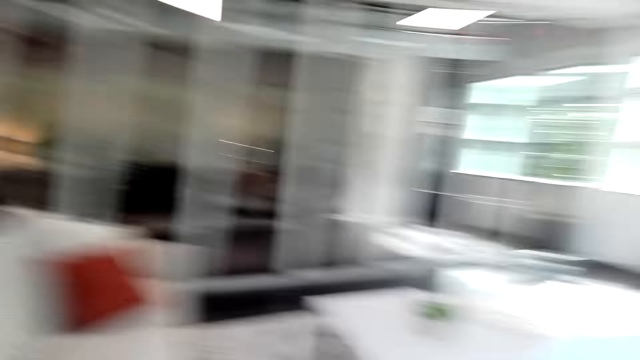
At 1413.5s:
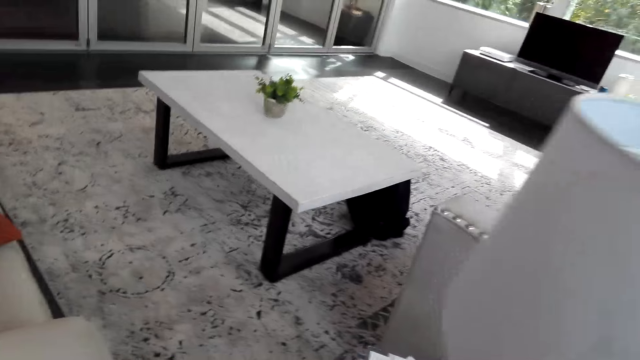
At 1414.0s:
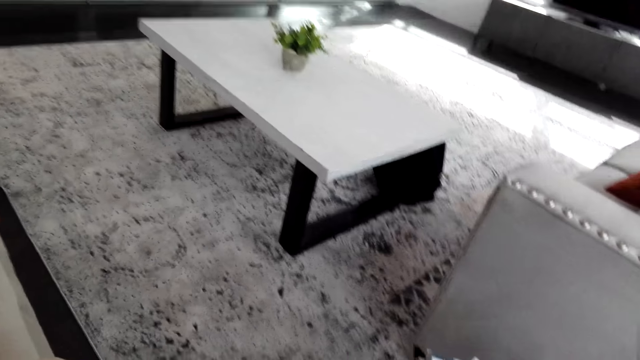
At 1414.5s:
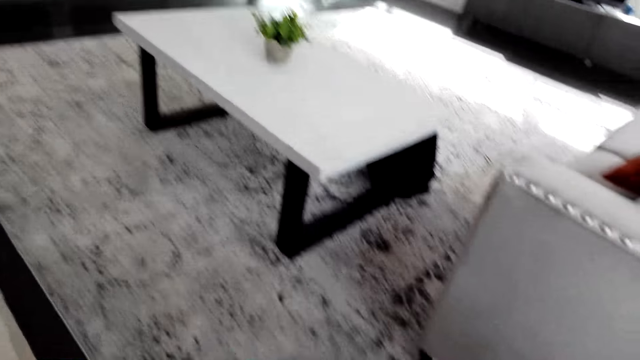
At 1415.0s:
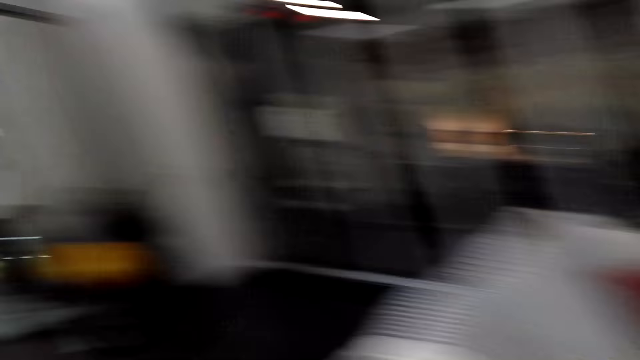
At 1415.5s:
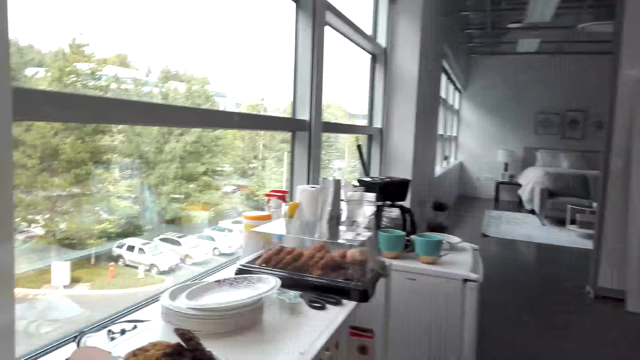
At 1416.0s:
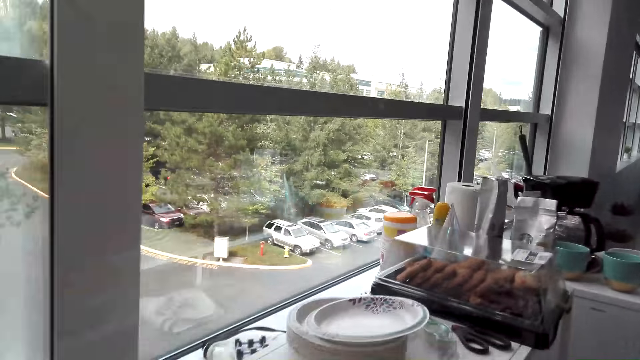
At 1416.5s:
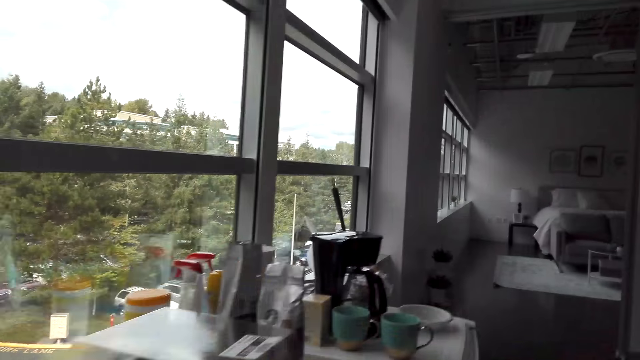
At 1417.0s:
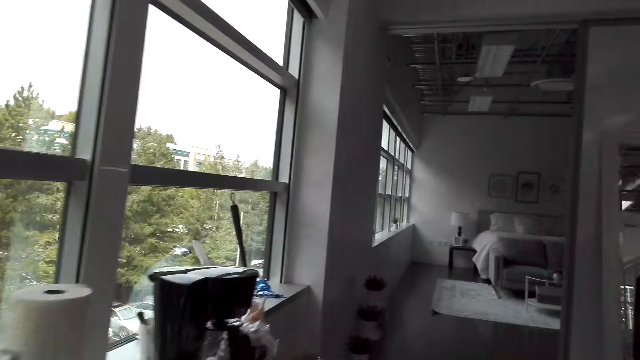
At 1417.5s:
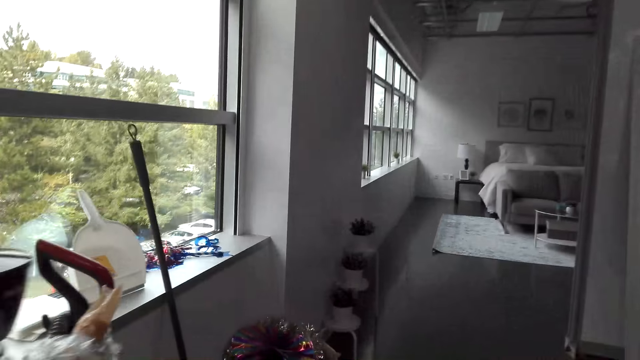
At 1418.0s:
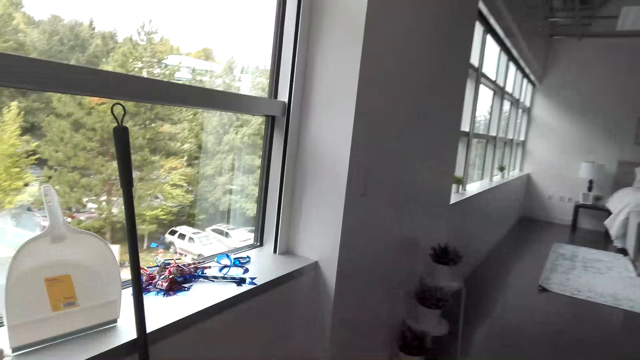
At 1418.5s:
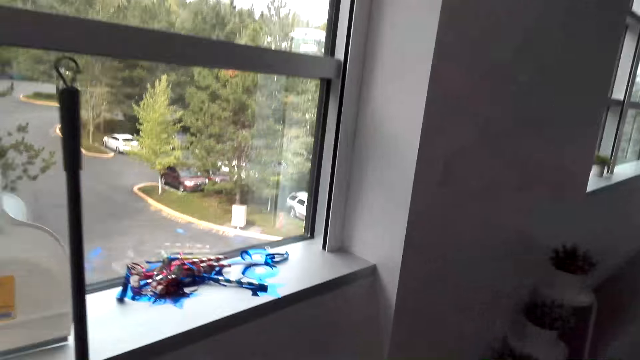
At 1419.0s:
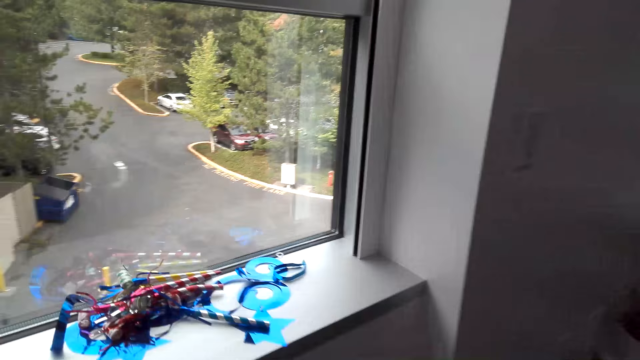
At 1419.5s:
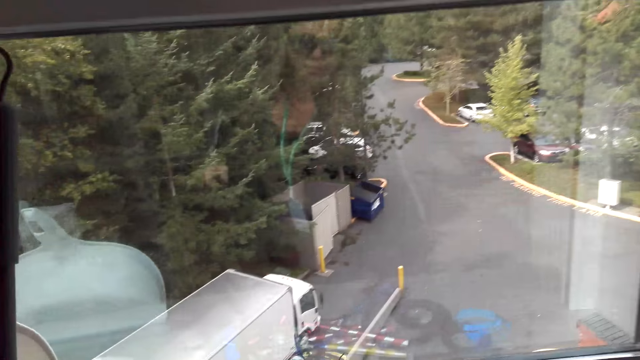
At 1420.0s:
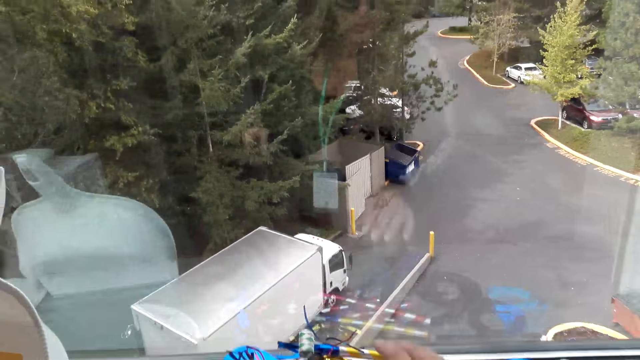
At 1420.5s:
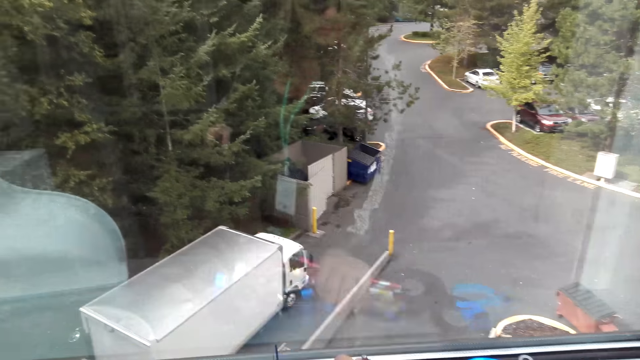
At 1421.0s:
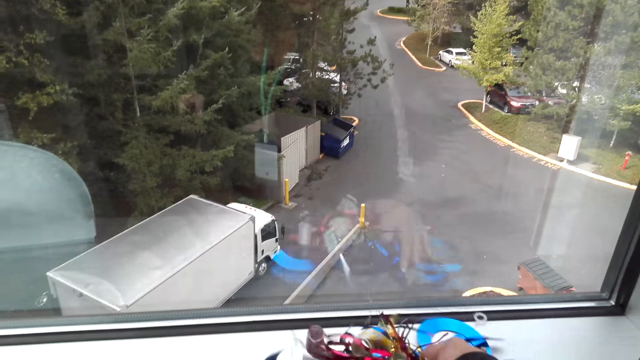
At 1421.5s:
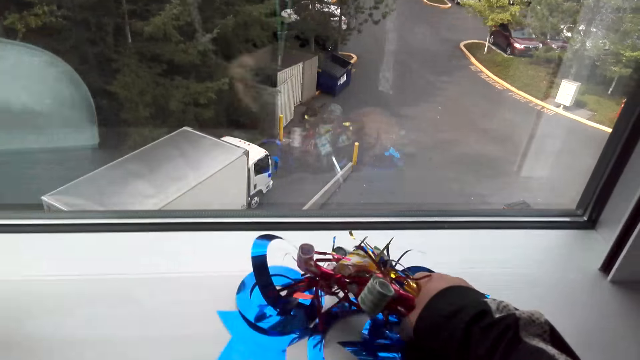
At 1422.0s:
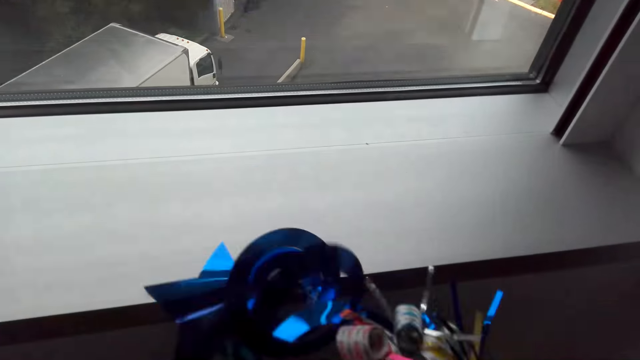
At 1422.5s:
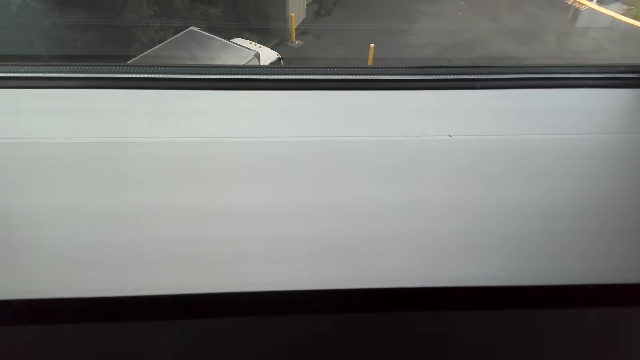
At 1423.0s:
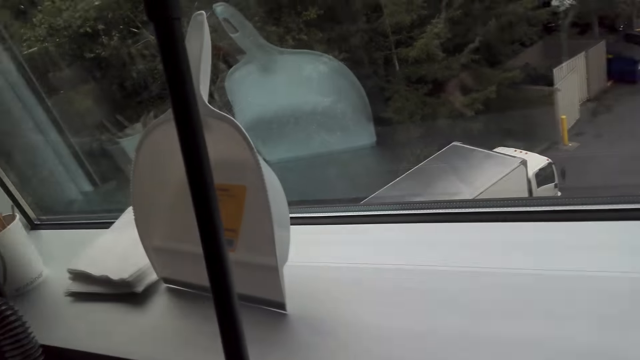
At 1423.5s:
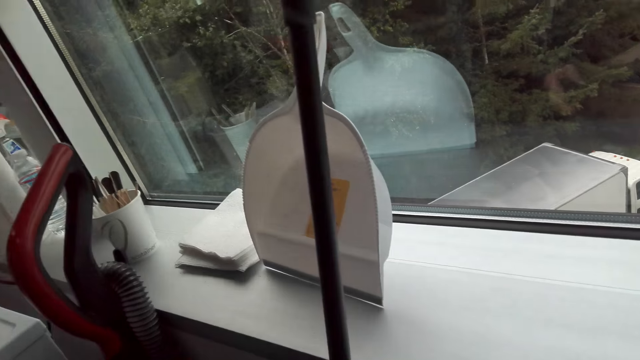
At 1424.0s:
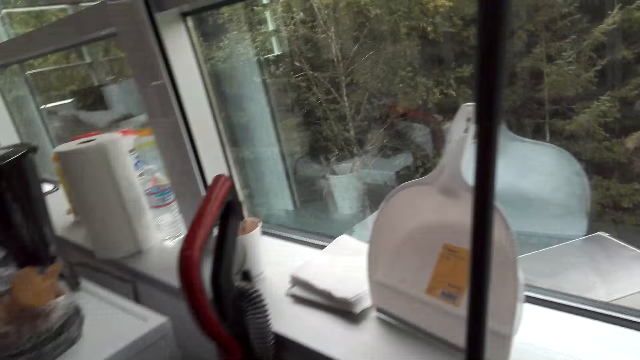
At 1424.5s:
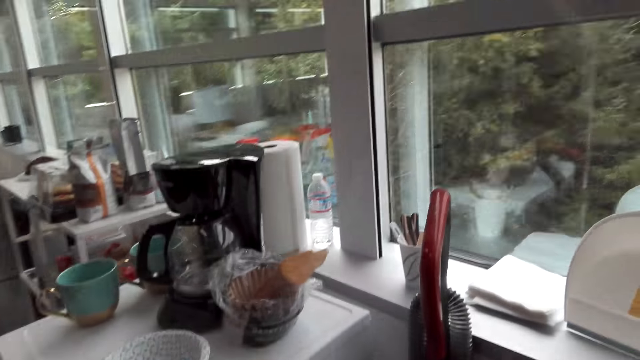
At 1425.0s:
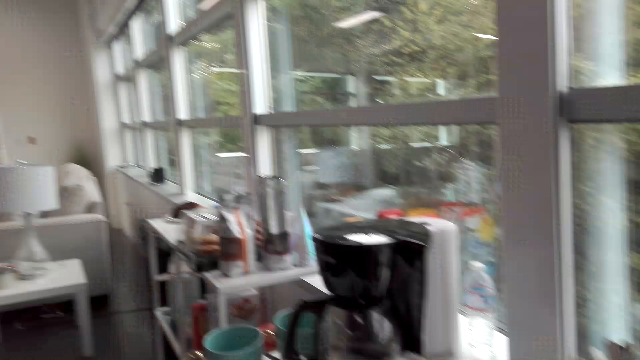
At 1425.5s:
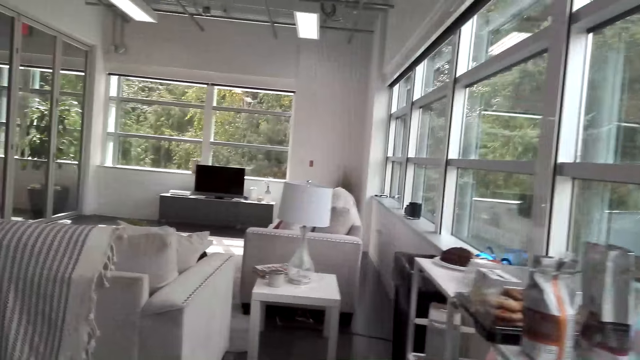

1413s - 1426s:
The camera wearer looks around. They walk around. They pick up the decorative material. They walk around the room.

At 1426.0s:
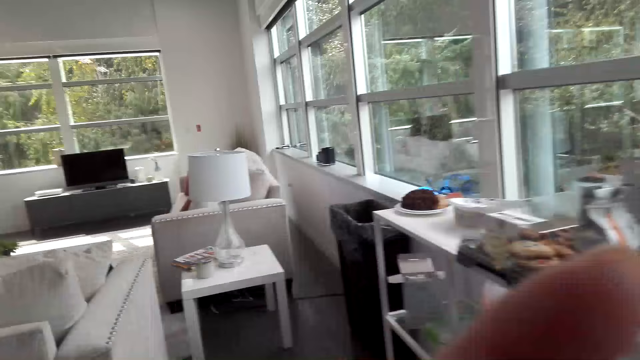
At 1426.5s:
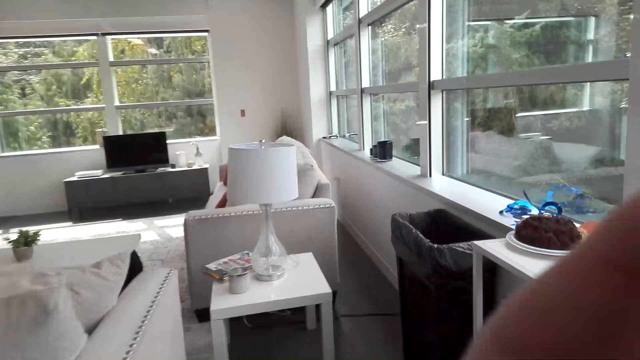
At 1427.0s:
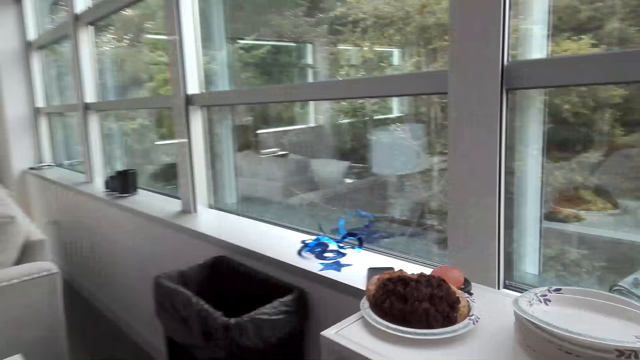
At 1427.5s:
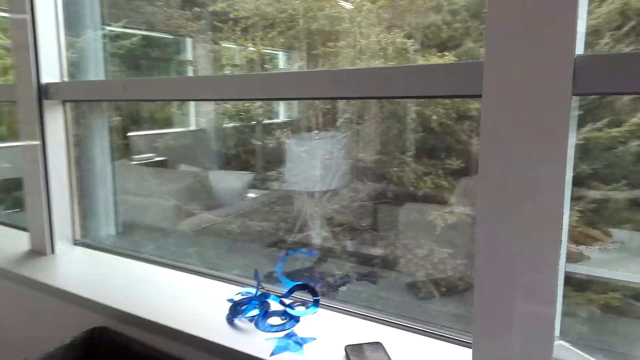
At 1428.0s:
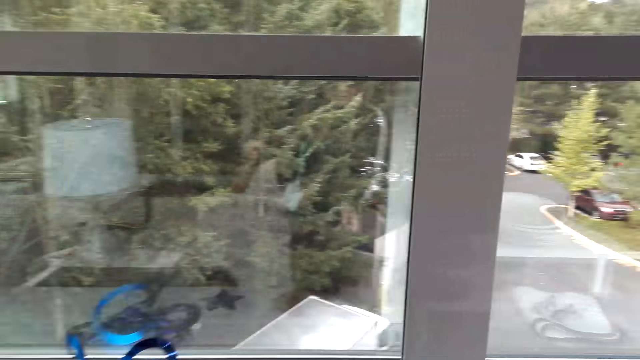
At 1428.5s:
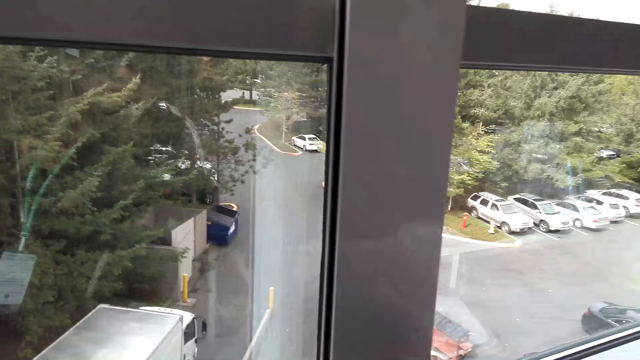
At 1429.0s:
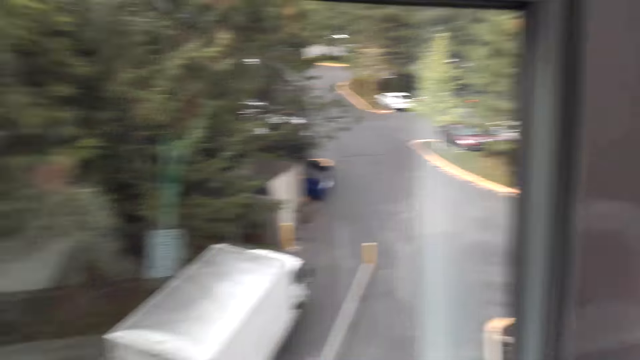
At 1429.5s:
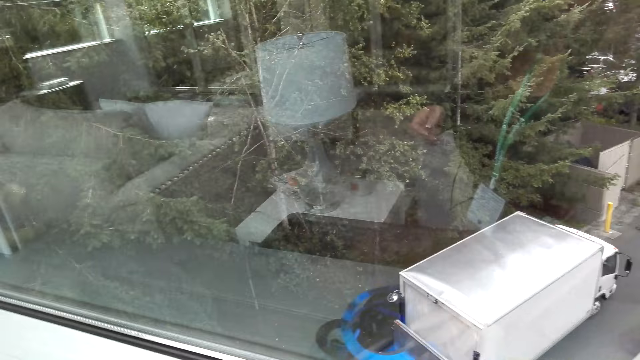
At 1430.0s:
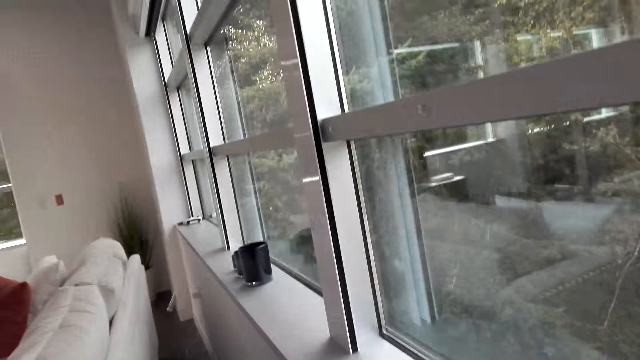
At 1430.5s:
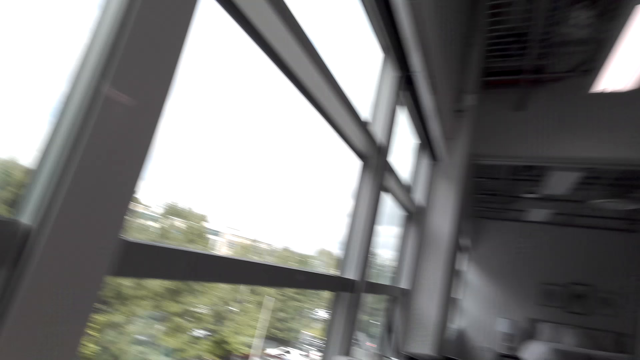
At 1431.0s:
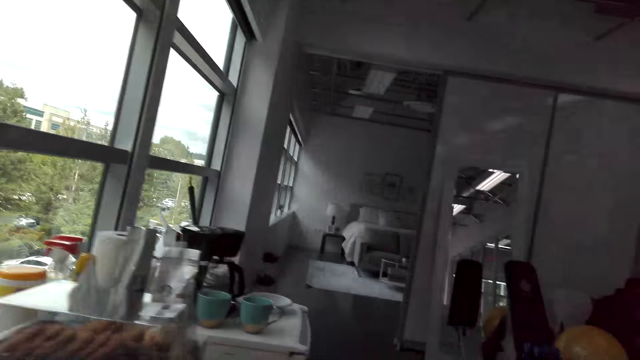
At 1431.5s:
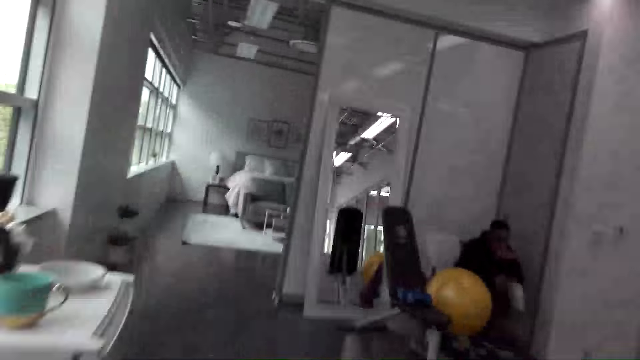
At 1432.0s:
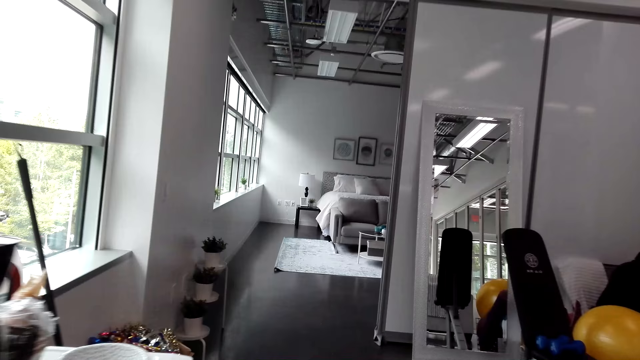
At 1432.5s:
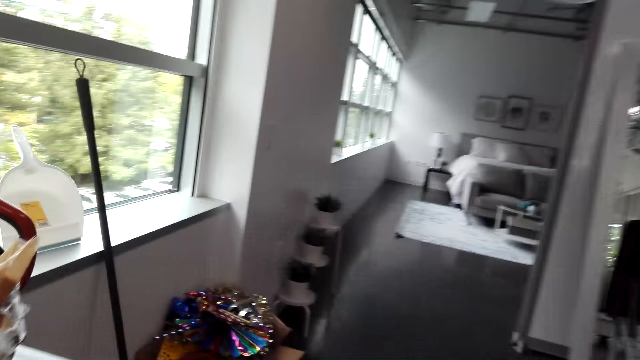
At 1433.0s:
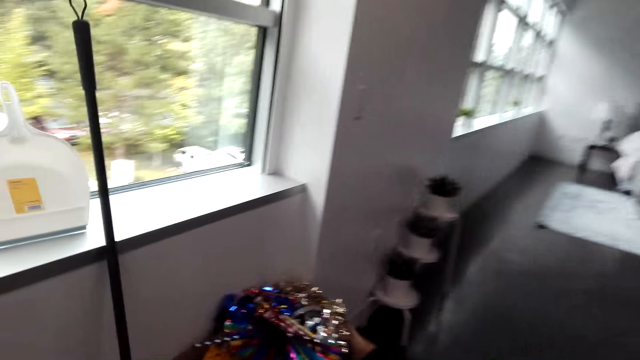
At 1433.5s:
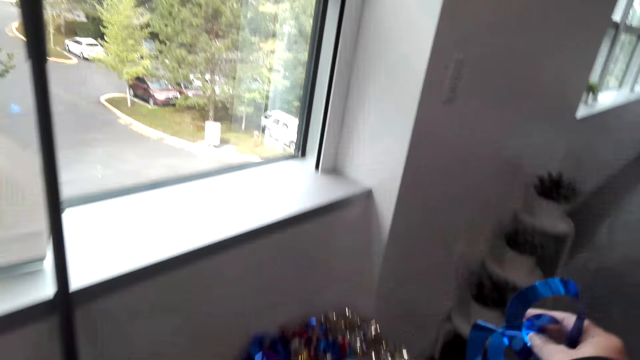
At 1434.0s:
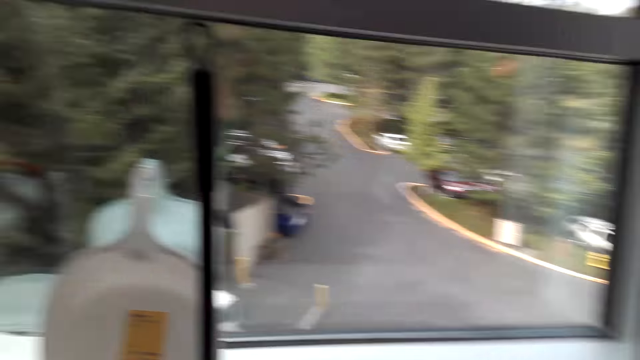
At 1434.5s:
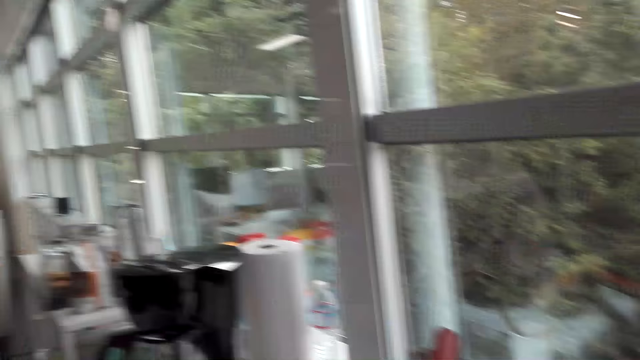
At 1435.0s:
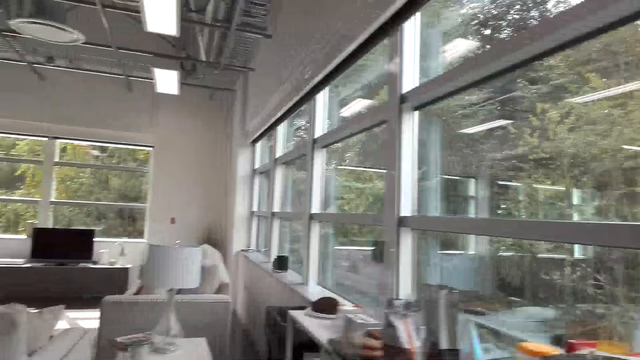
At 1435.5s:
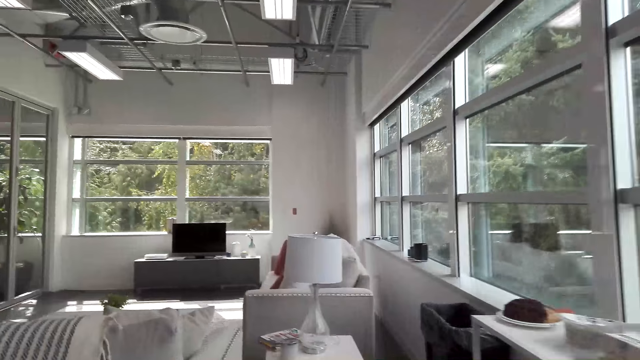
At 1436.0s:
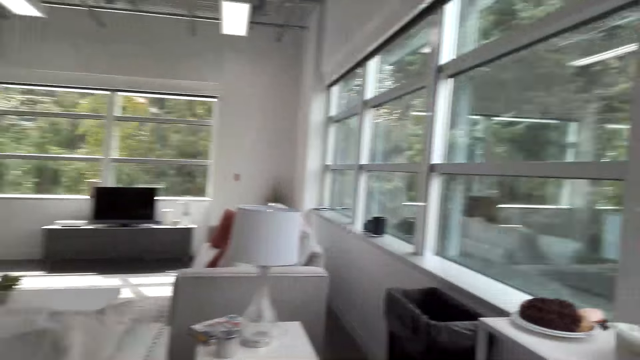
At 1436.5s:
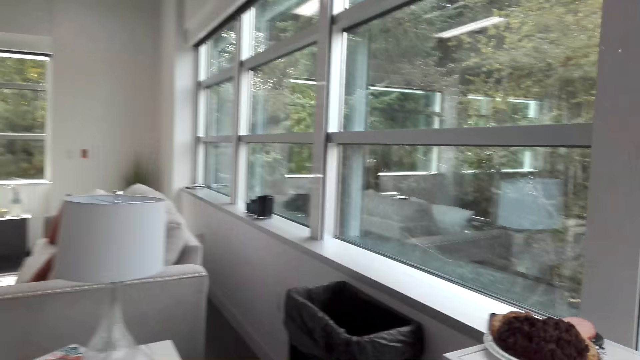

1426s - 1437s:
The camera wearer lifts the right hand. They walk around. They look around. They walk around. They drop the decorative material on the box. They walk around.
